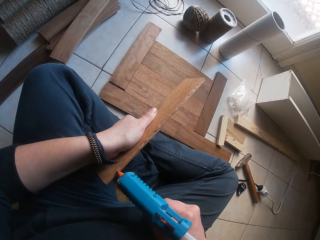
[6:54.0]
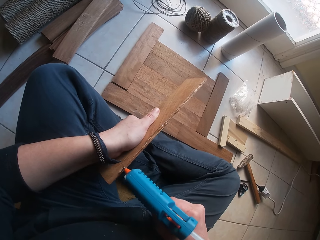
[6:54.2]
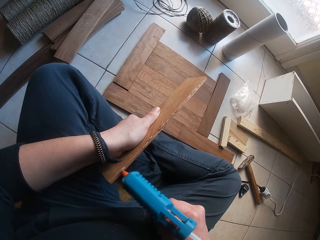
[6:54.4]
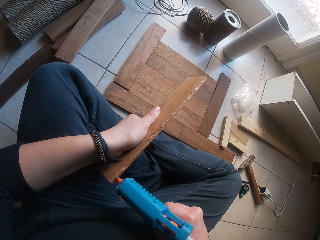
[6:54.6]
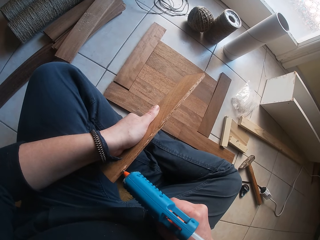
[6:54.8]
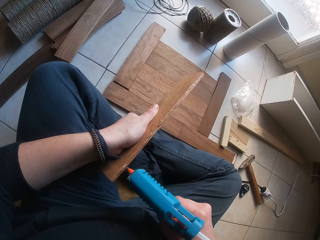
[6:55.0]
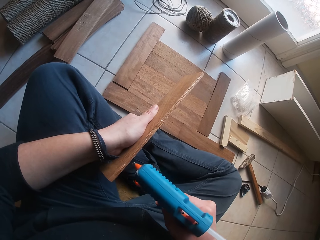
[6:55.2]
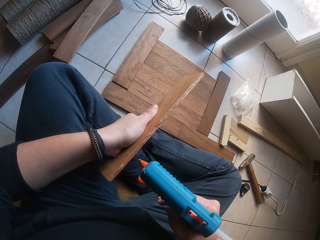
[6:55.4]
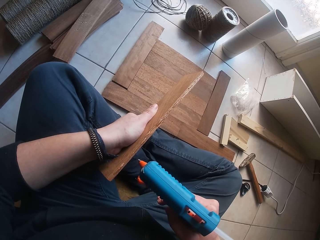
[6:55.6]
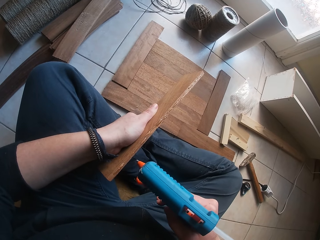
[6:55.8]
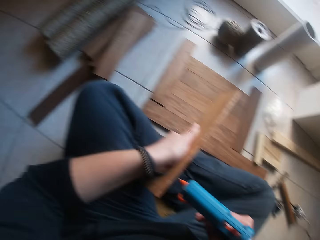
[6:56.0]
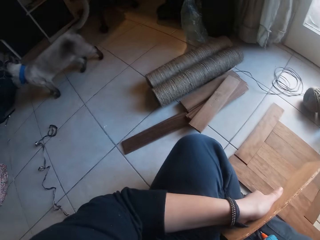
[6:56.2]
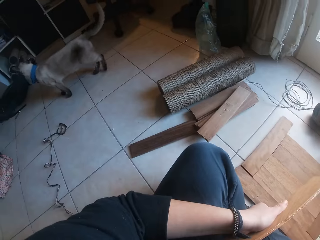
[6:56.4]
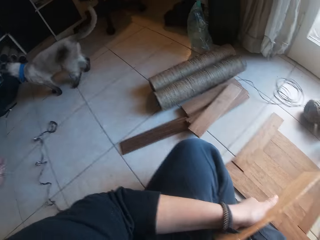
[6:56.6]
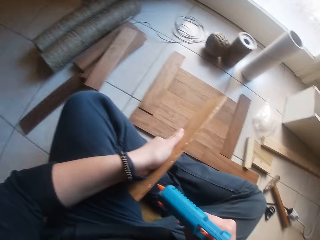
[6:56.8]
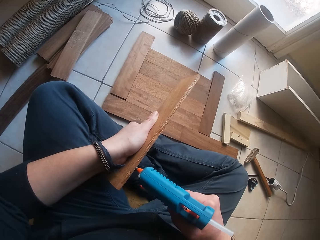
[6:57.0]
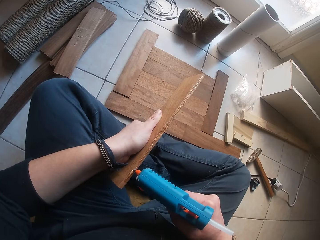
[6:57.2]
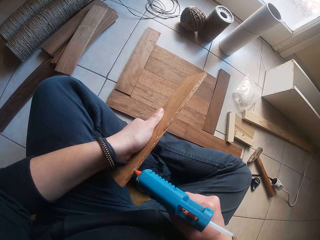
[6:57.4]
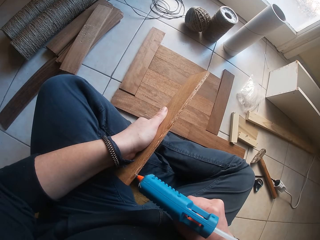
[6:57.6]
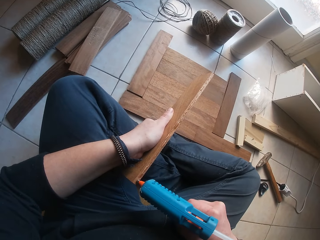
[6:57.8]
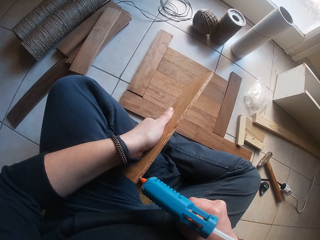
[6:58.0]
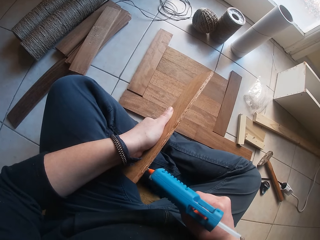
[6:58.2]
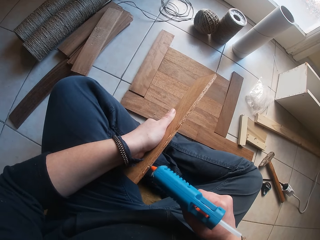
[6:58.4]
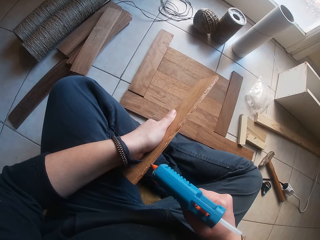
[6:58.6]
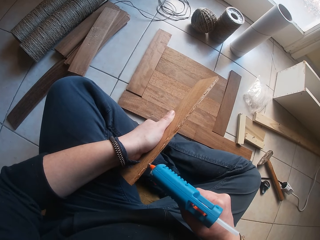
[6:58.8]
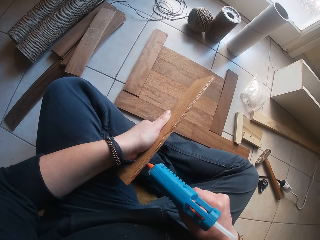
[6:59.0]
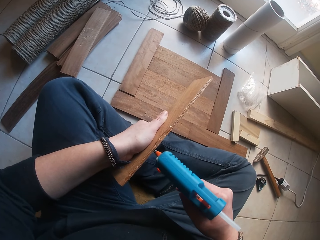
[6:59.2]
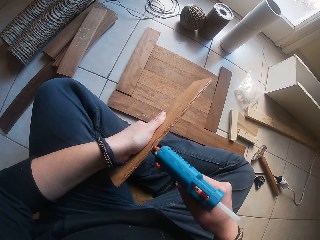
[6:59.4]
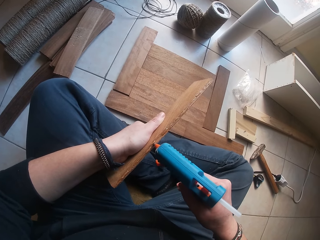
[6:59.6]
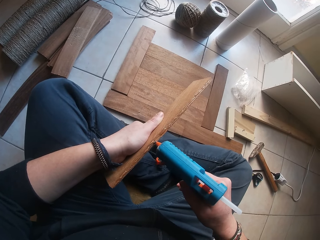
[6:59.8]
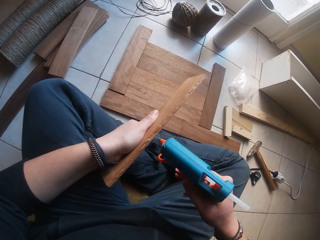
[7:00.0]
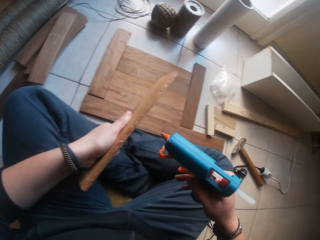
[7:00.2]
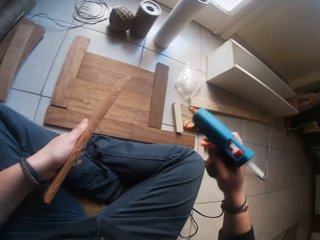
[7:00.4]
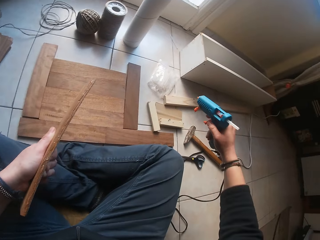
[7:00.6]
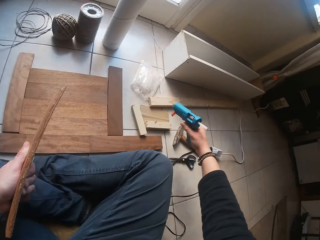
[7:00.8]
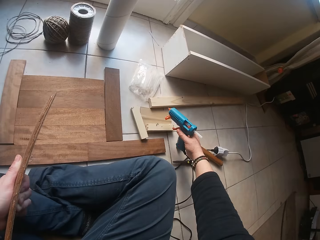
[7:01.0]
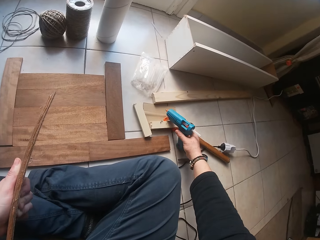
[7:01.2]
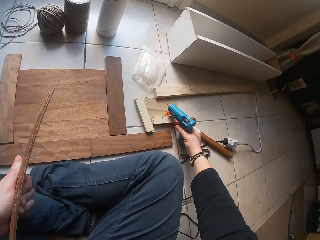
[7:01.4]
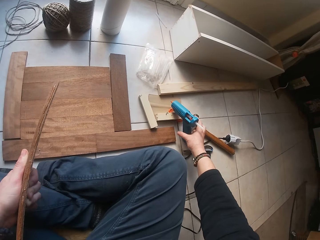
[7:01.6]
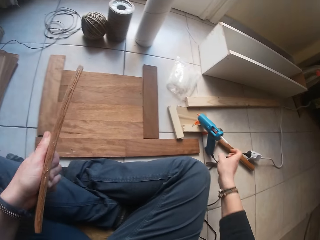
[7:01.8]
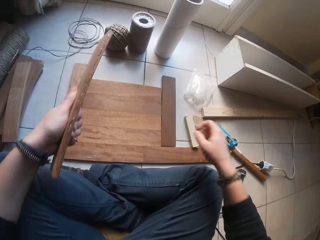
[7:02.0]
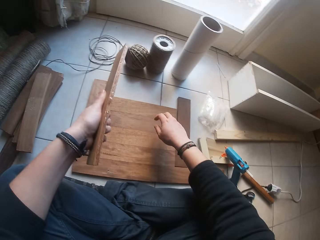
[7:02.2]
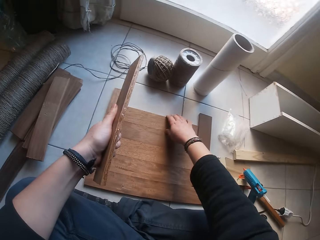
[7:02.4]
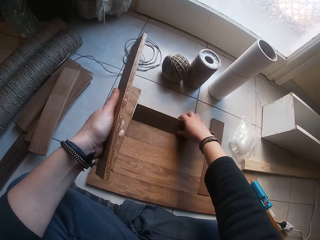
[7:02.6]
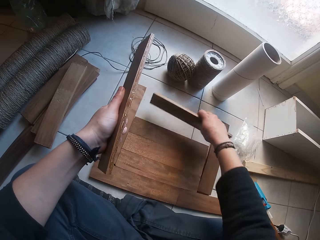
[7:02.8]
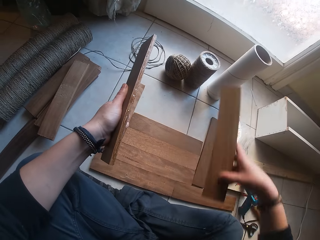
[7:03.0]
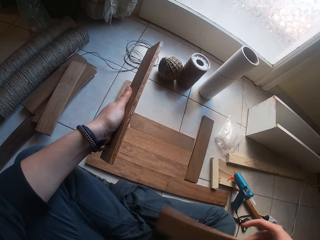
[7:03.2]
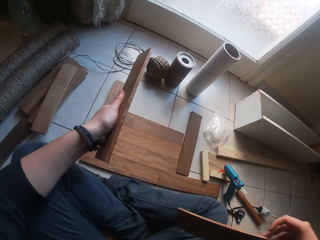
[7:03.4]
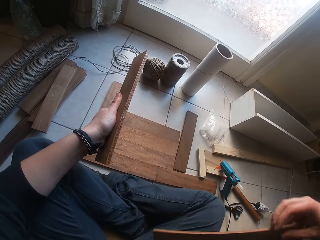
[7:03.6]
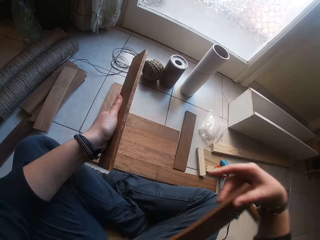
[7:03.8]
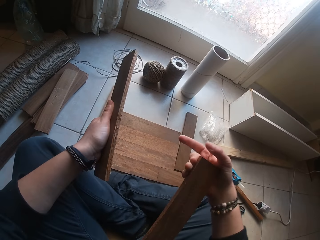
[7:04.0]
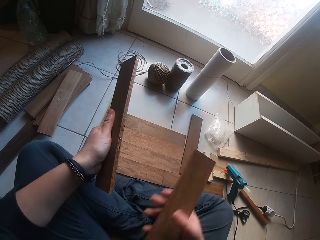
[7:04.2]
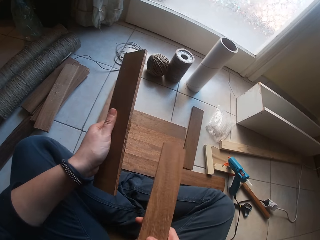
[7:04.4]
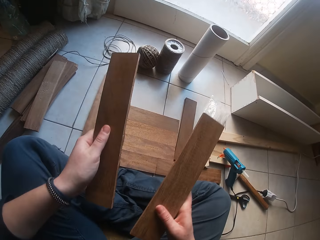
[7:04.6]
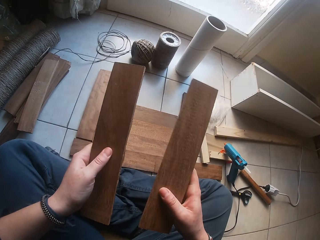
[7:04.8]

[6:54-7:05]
A dog walks towards the table. The camera wearer drops the glue gun on the ground with his right hand. He picks the wood from the ground with his right hand.

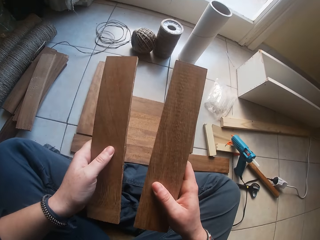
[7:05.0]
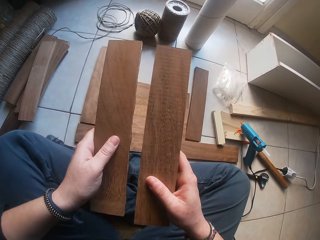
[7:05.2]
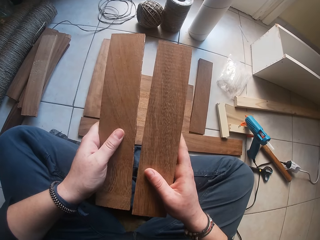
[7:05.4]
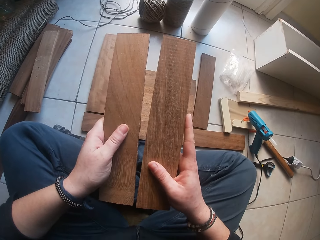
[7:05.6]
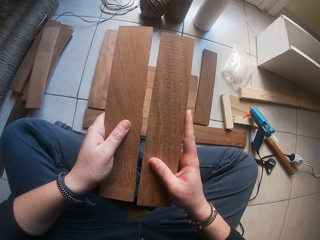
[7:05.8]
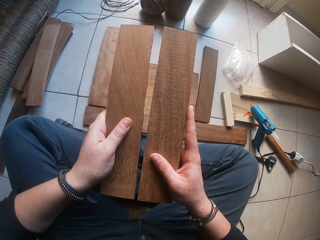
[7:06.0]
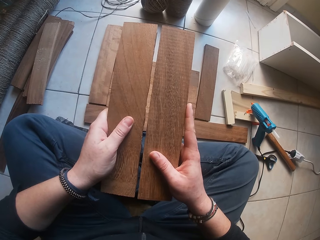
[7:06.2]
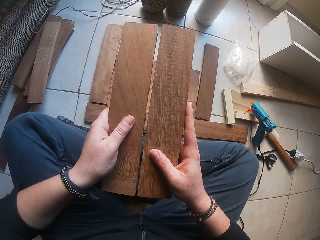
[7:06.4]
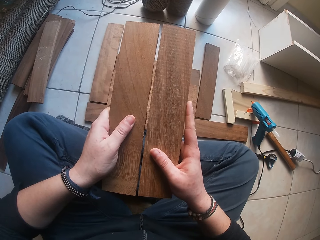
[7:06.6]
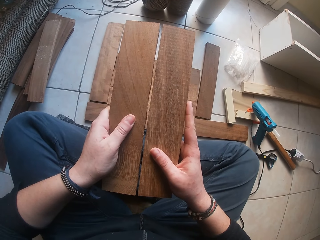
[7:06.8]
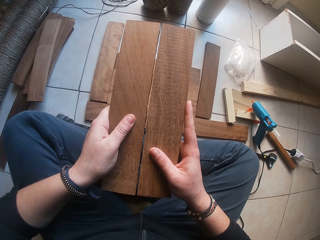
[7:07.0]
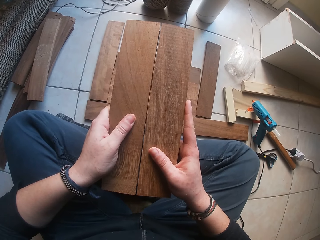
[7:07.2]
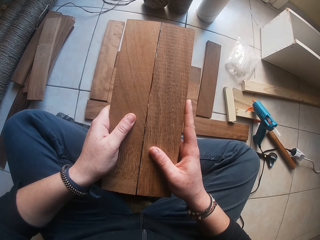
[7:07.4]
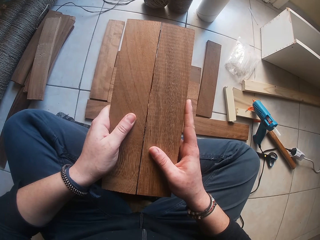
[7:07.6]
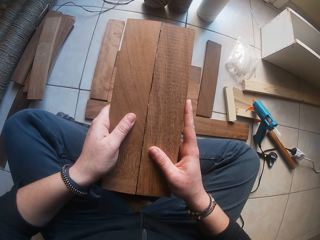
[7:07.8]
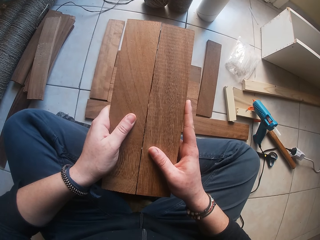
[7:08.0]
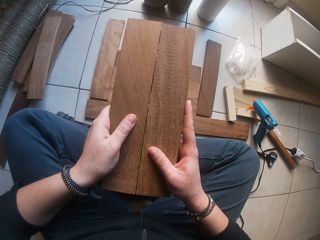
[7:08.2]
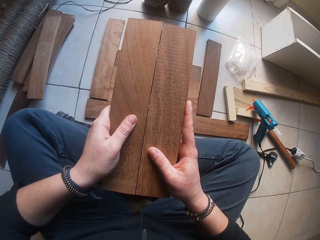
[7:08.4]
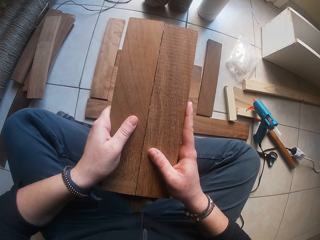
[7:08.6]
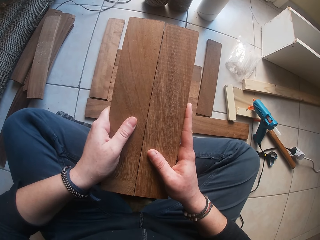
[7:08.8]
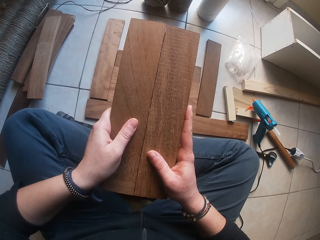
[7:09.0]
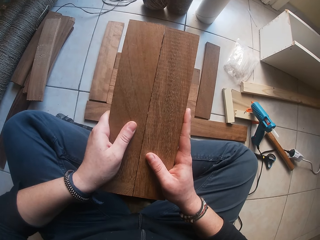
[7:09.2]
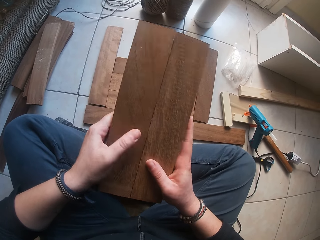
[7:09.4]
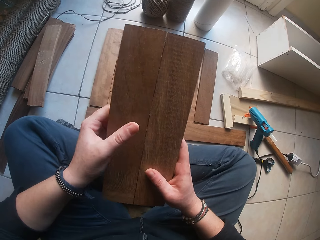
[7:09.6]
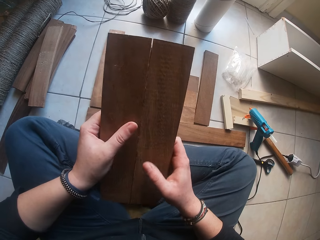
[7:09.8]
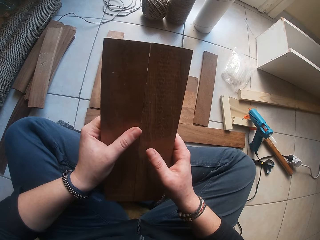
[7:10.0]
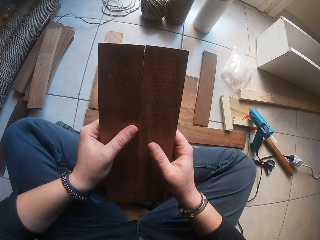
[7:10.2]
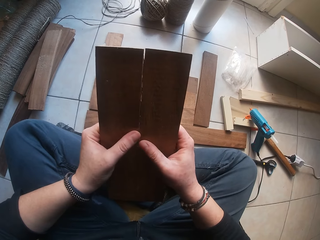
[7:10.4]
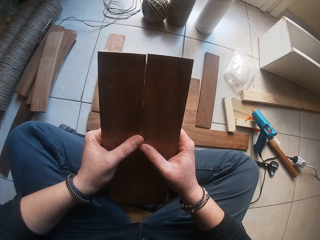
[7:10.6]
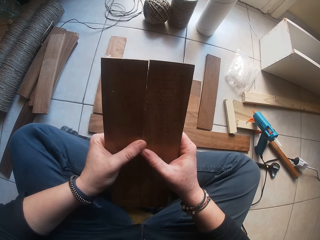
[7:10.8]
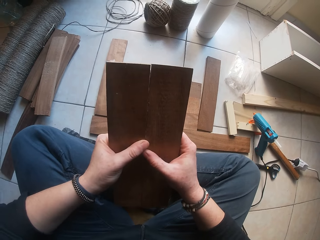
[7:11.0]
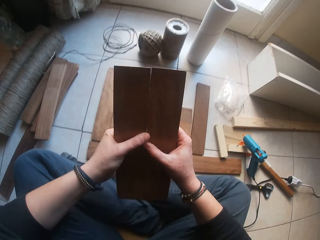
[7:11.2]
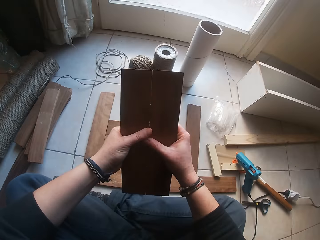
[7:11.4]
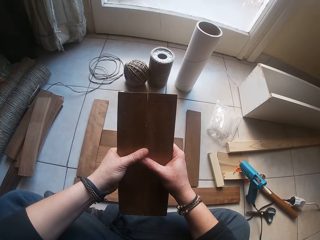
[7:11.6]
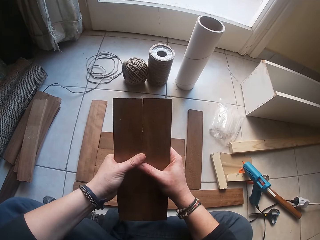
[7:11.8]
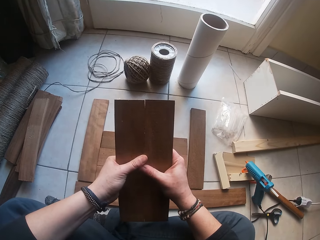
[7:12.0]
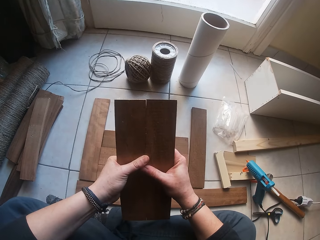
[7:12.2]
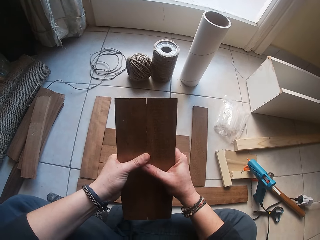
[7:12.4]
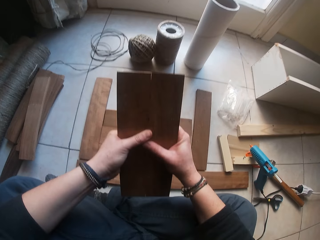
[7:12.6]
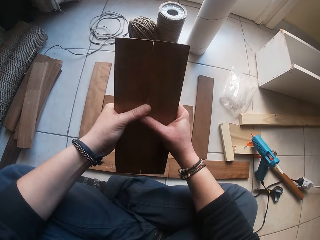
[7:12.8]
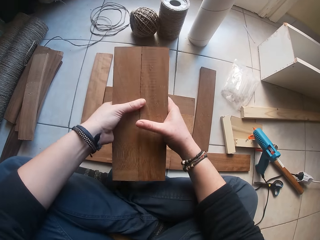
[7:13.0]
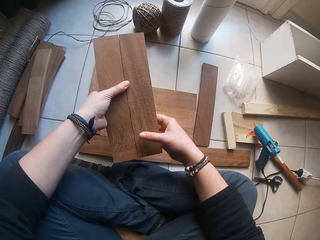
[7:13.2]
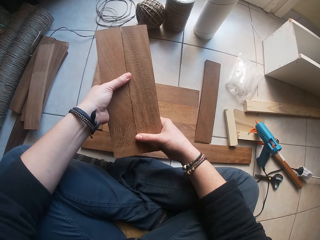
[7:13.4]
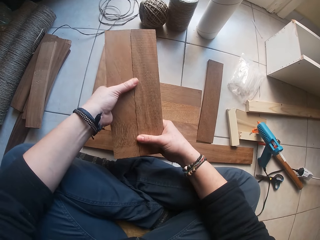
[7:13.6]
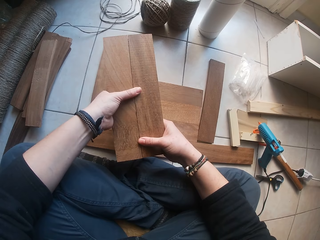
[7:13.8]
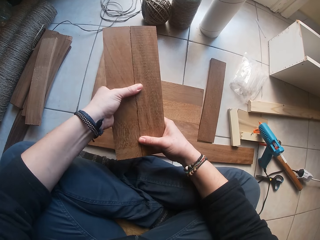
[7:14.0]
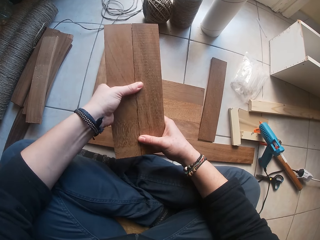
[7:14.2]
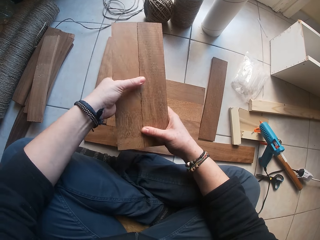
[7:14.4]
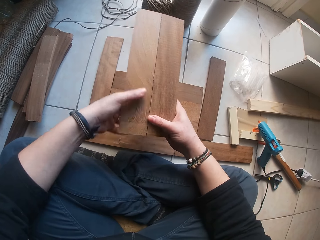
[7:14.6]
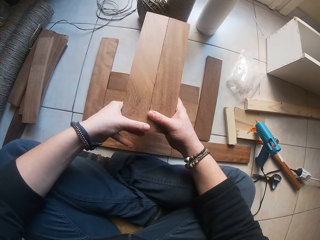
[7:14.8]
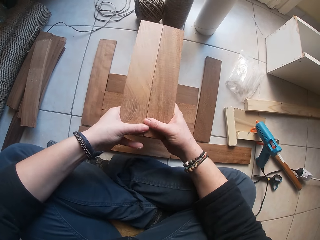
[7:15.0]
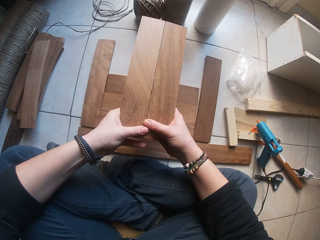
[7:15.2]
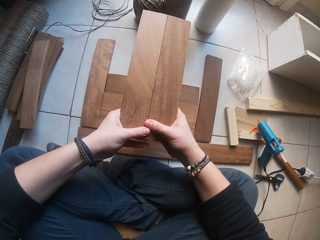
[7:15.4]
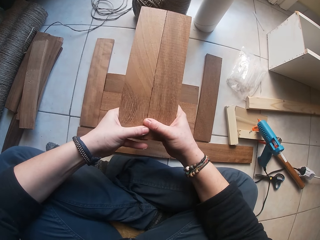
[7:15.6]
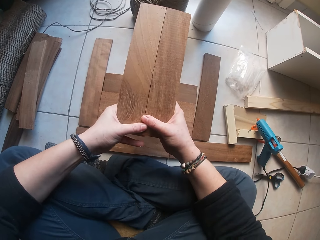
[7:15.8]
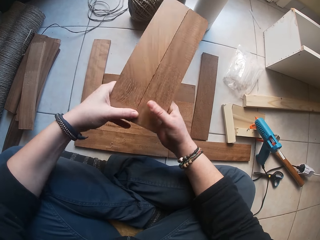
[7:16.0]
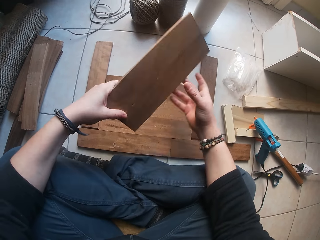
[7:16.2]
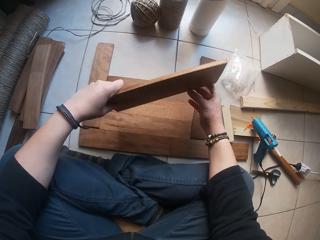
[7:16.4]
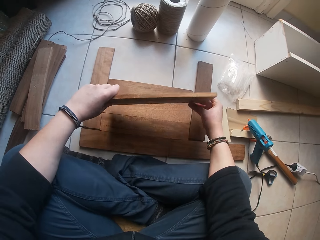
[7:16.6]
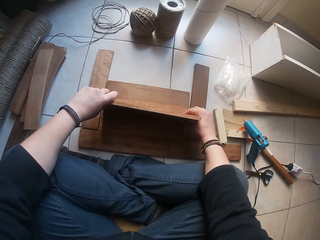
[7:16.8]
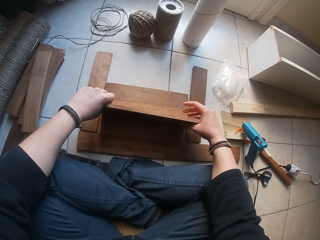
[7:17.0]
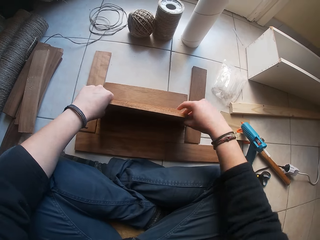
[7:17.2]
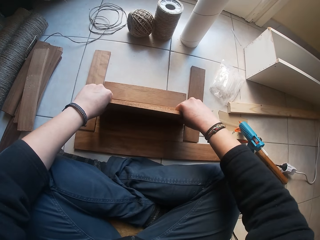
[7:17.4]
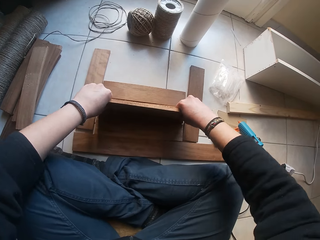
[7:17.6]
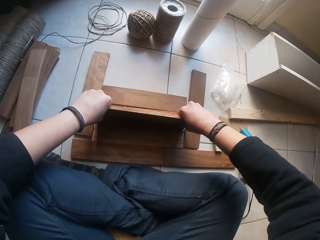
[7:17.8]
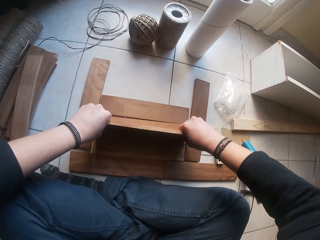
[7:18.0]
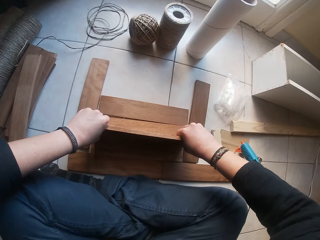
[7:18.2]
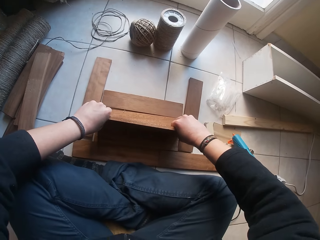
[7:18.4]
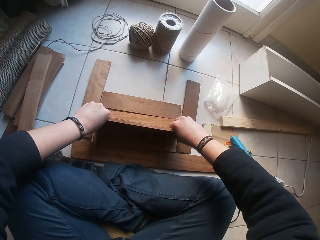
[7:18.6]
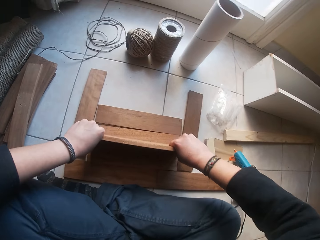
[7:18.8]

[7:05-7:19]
The camera wearer joins the wood together with both hands. They adjust the wood on the ground with both hands.
